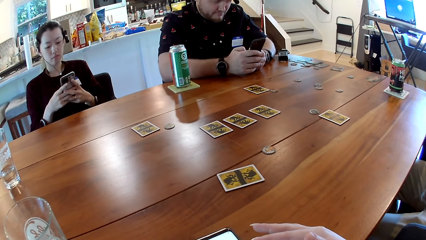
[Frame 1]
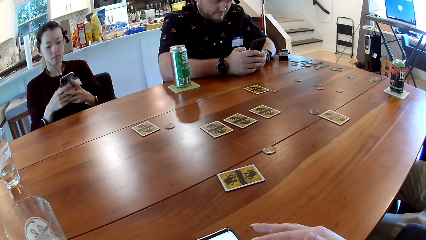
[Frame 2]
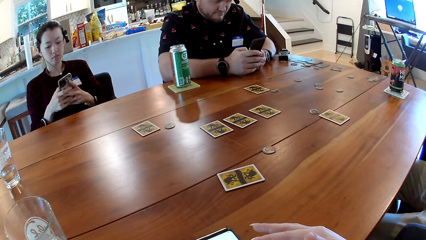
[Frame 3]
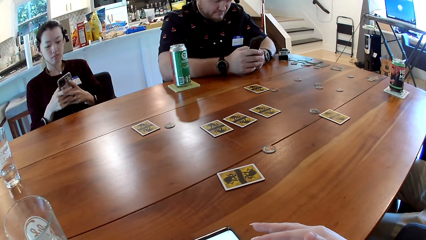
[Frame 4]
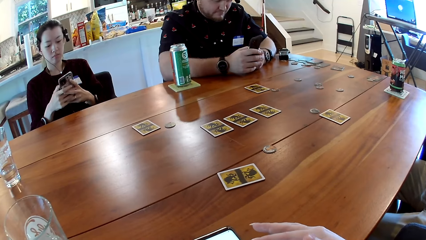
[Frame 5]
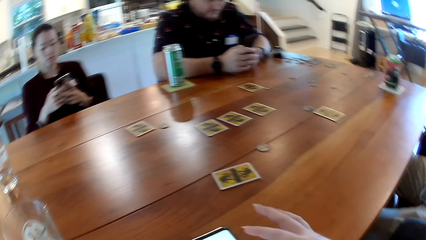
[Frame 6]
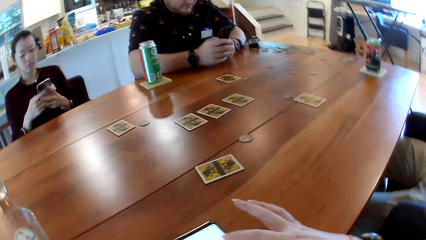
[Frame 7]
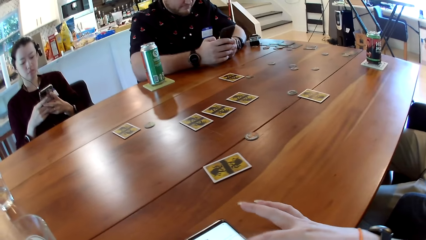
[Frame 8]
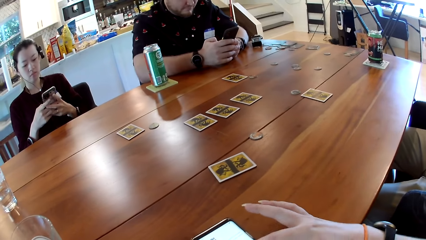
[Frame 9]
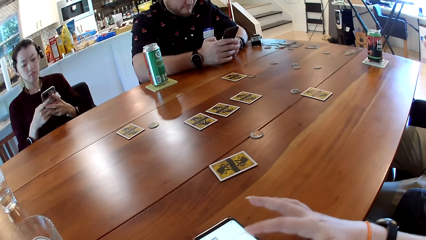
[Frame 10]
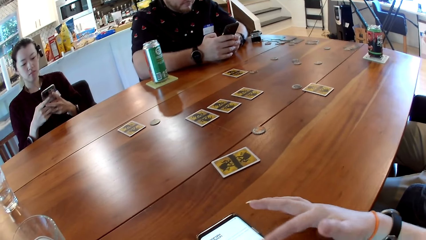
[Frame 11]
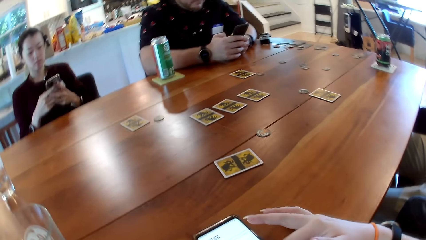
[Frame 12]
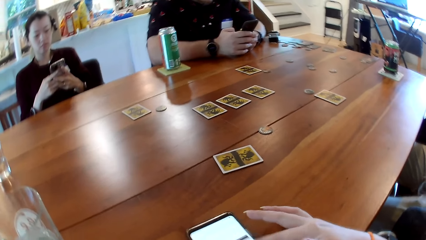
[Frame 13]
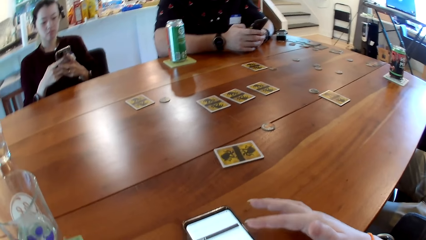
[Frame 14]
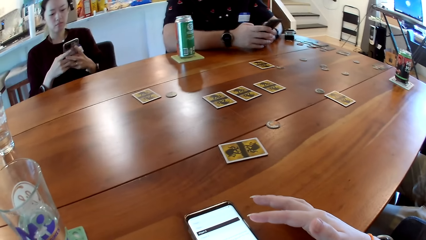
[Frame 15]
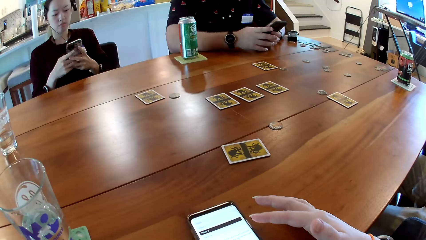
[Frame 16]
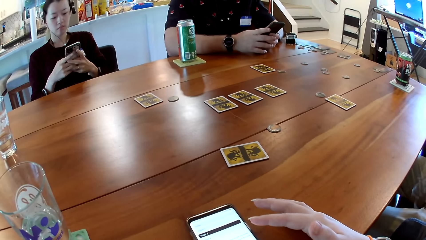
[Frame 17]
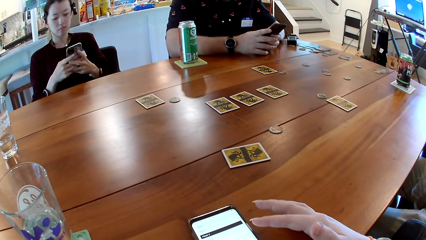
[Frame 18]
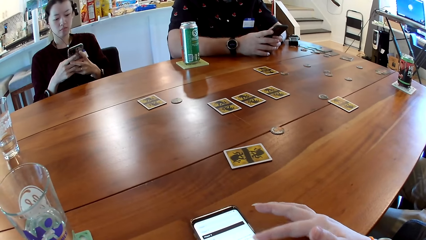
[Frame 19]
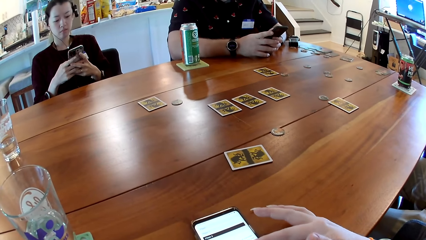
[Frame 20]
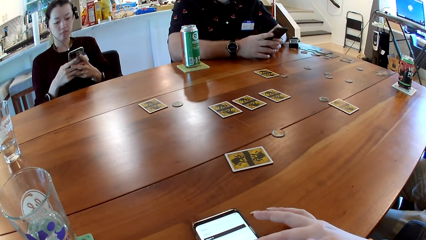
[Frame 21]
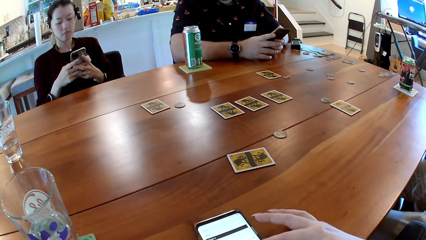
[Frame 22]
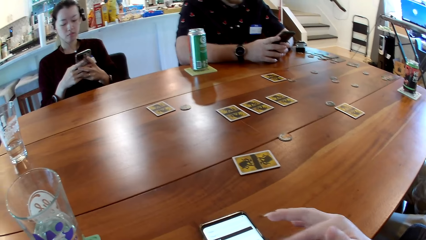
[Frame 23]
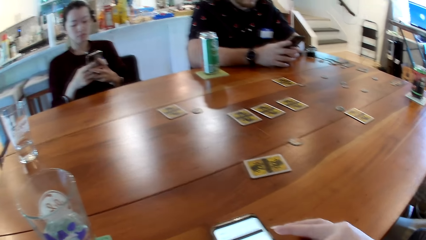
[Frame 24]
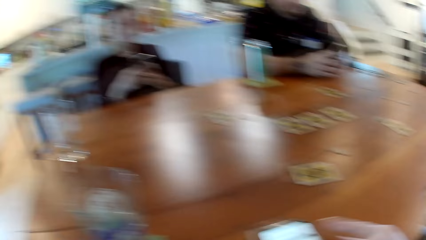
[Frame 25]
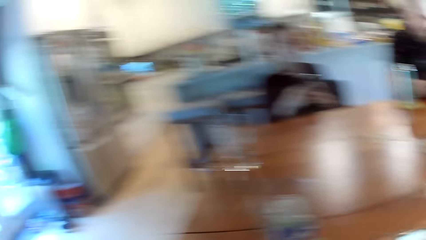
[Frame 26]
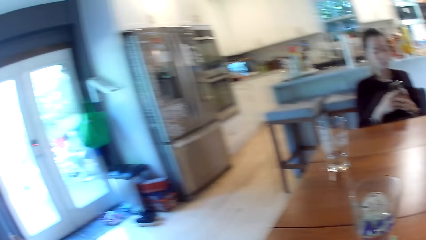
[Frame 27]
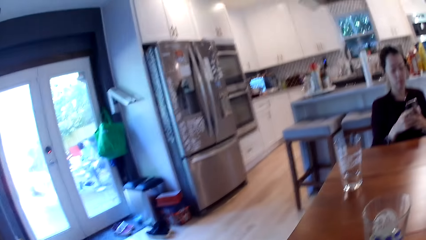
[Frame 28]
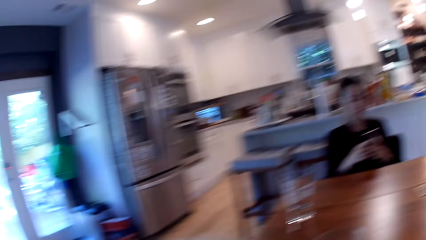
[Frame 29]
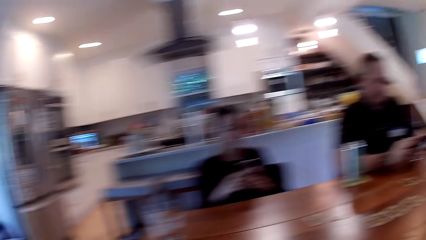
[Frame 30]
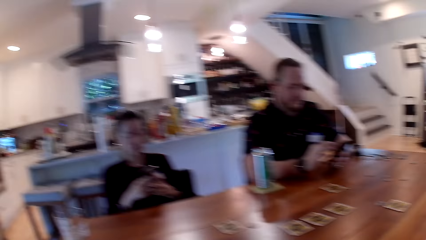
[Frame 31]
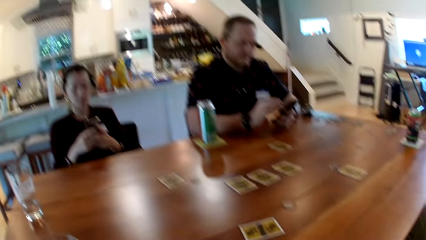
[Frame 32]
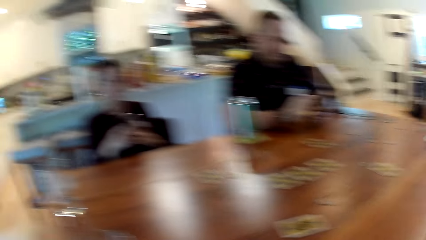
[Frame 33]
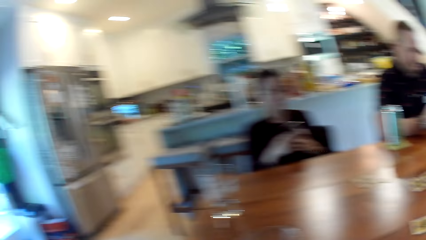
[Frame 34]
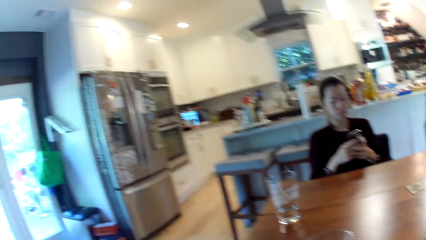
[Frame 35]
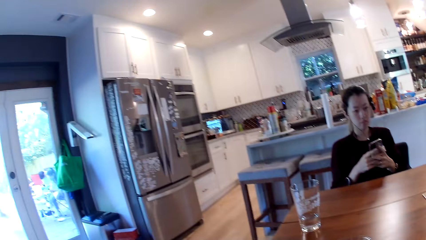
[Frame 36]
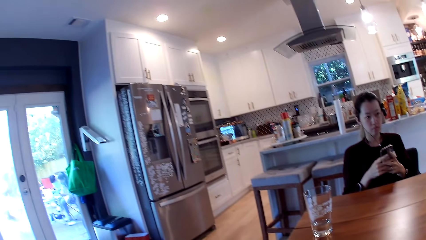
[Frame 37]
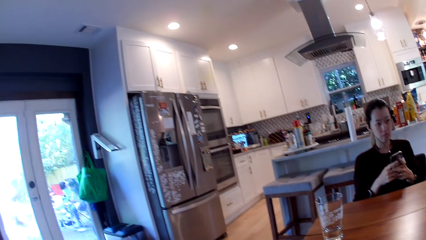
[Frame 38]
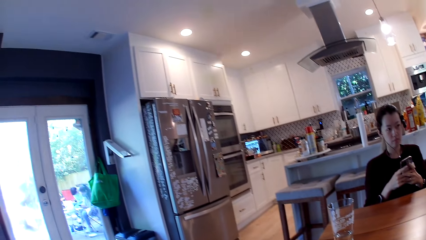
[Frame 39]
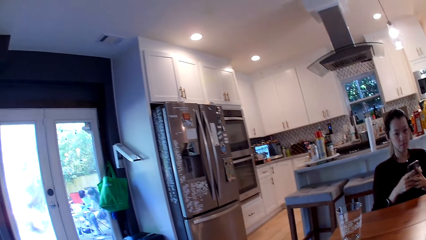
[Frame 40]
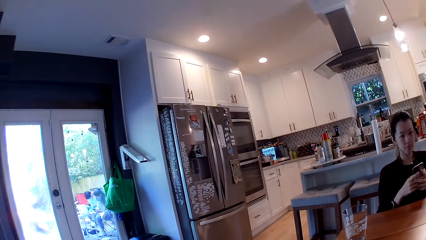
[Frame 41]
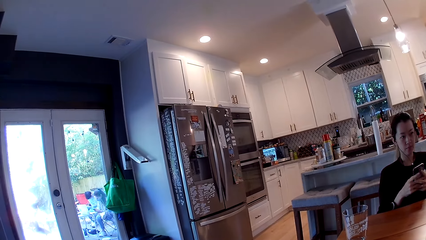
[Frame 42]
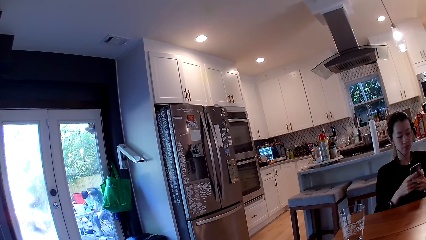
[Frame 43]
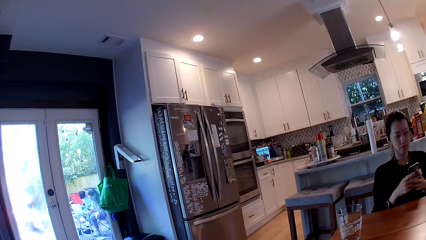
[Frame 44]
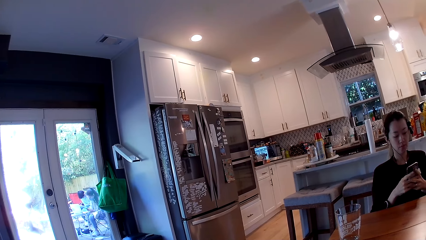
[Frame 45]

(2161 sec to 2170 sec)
The camera wearer scrolls the phone. They look around. They look around again. A man interacts with another man.

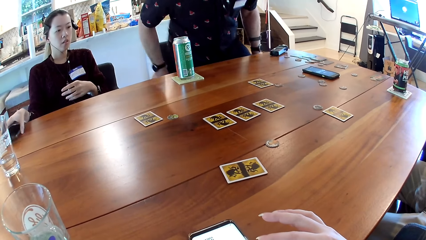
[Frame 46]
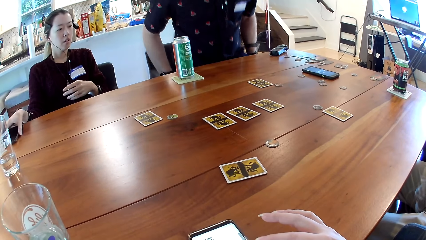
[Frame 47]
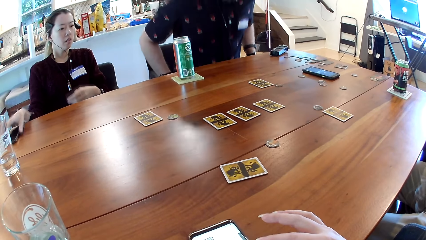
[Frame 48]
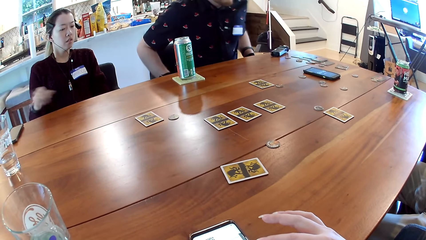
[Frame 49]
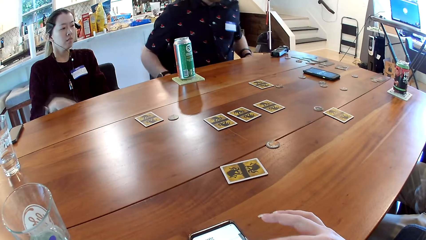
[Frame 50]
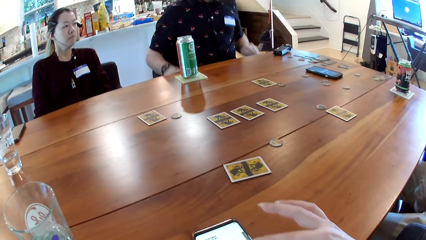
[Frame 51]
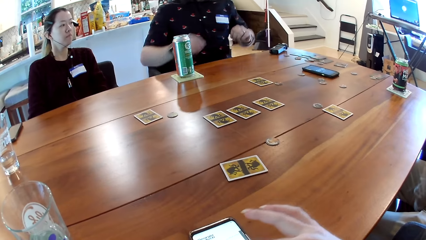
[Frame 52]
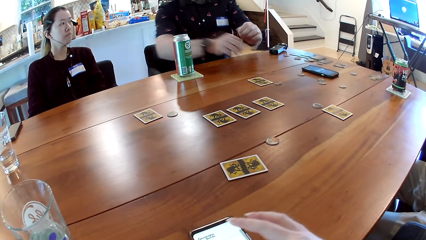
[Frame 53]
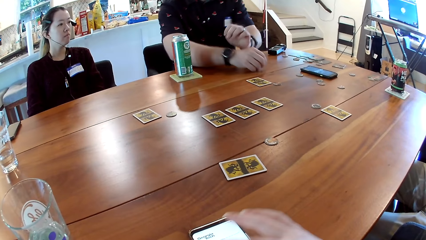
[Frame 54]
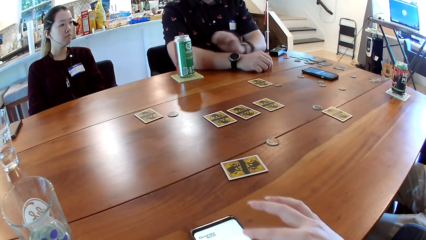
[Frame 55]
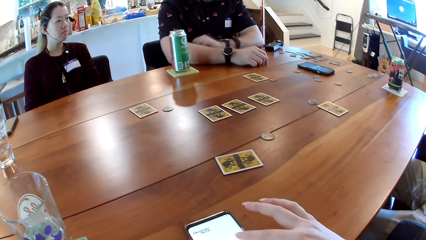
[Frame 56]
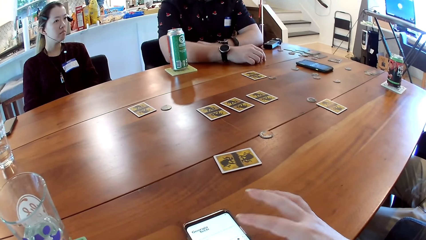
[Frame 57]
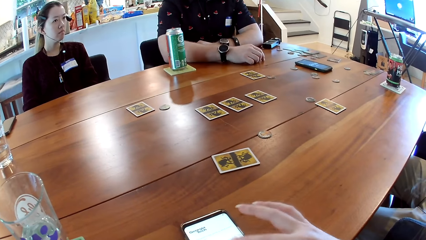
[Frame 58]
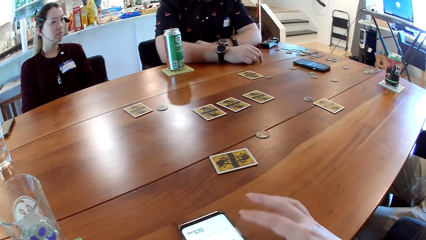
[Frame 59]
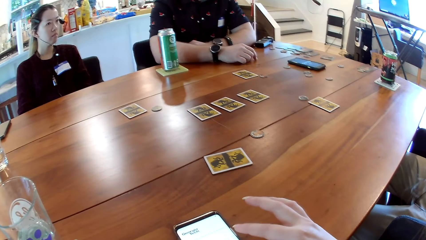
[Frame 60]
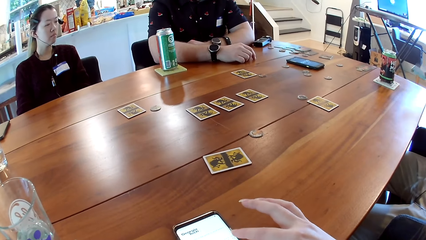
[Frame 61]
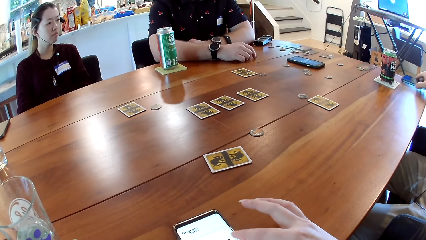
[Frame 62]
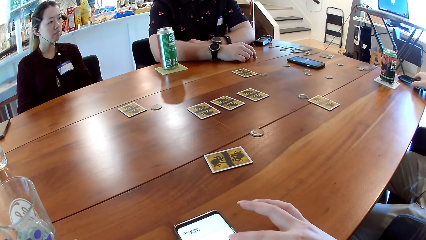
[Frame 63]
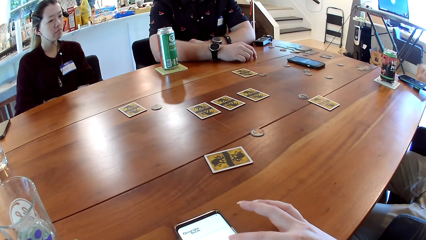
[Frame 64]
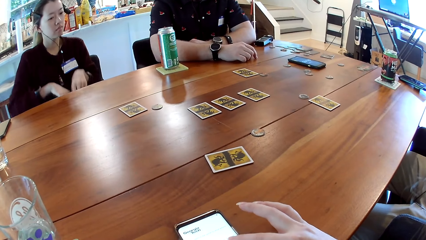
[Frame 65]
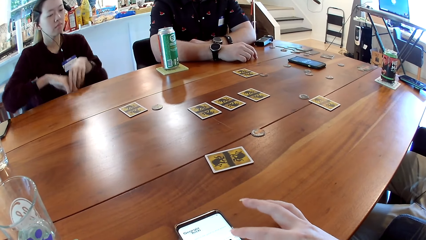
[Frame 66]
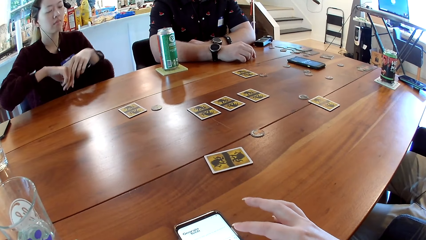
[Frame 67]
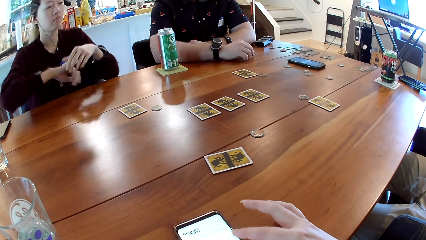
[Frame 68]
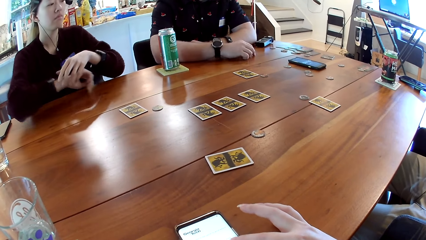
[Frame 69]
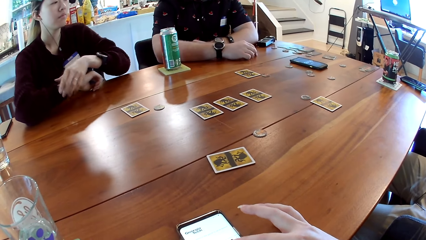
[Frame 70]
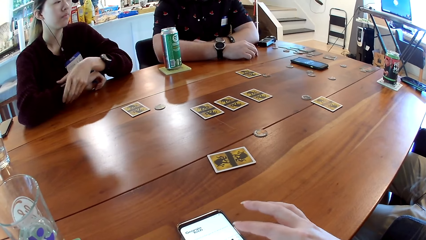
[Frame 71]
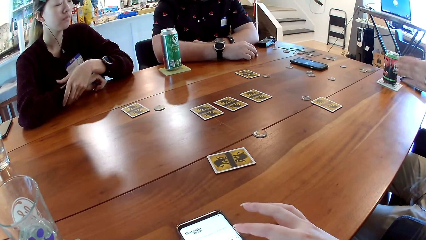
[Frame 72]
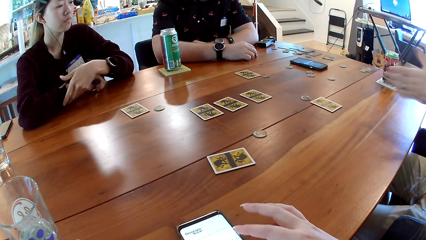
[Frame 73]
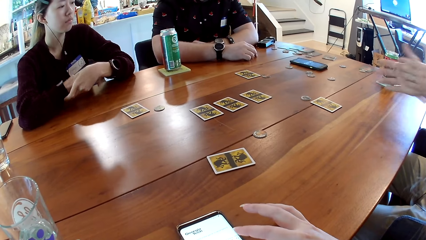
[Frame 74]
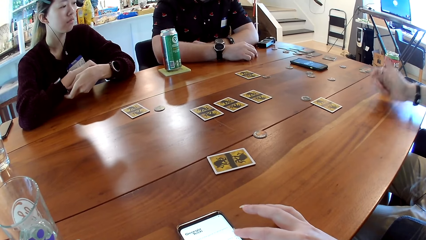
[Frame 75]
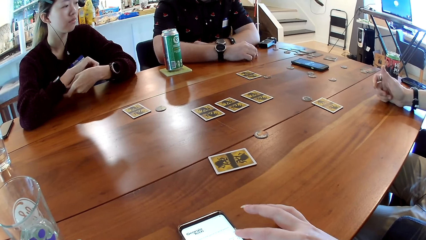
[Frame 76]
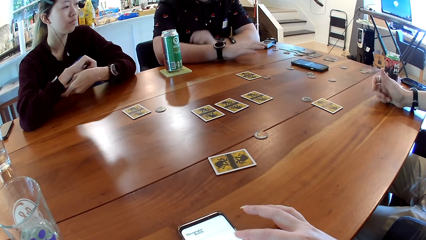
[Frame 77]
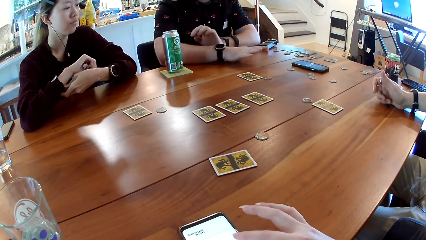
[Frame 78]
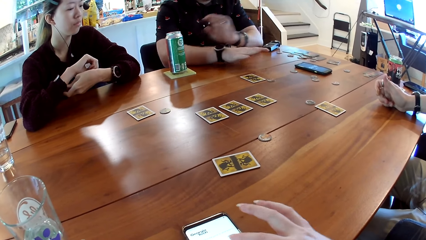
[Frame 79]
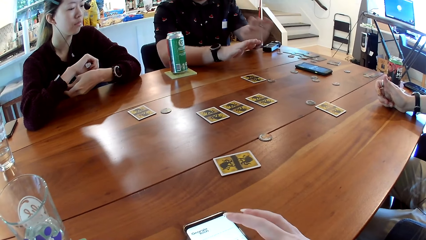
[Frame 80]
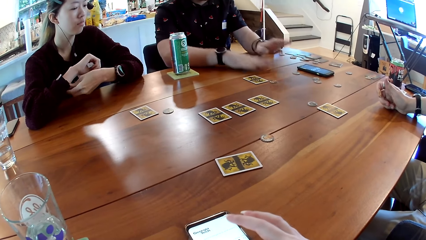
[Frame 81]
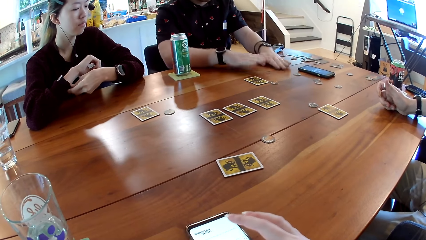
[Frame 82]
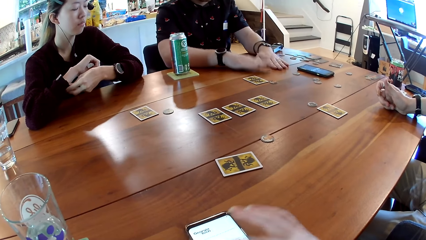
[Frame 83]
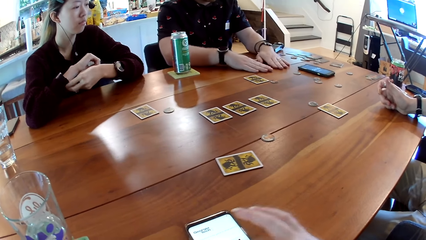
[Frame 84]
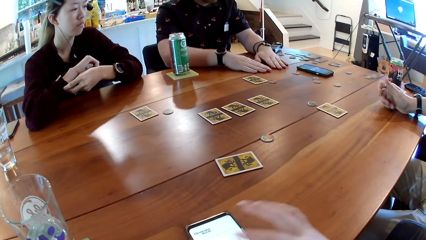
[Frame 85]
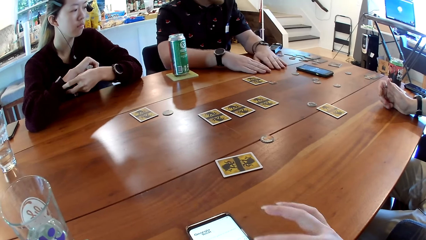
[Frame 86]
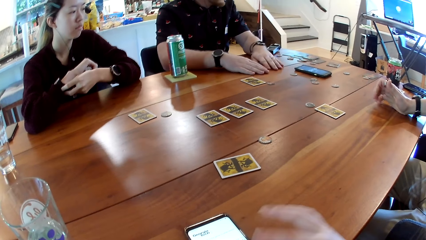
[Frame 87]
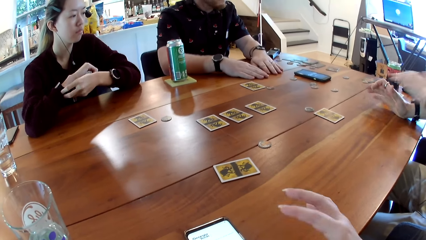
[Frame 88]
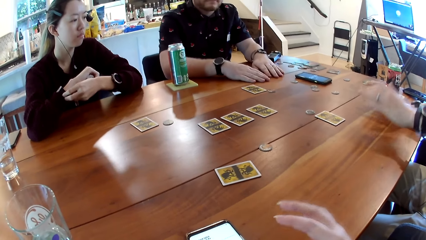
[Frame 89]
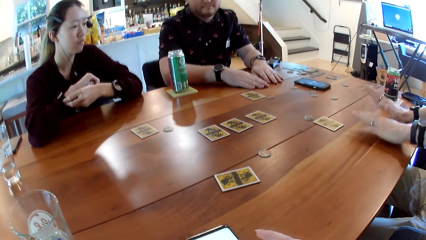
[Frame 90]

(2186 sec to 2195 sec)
A person sits down. The camera wearer scrolls the phone. A man places a phone on the table with his right hand. Another man beats the table with both his hands.
